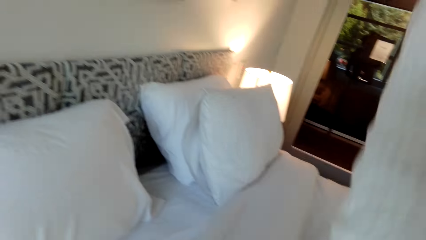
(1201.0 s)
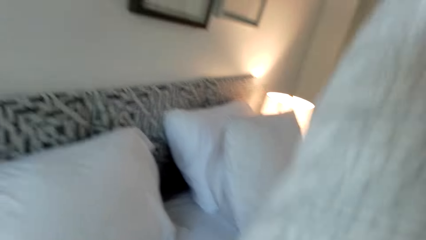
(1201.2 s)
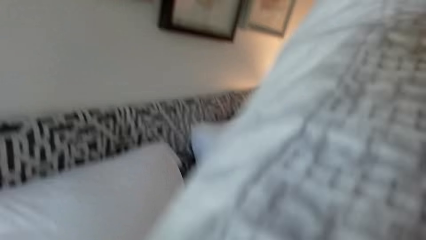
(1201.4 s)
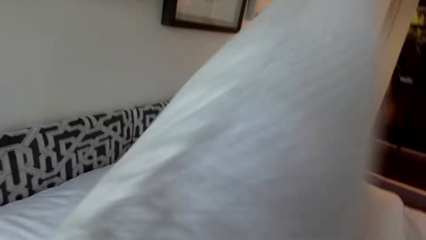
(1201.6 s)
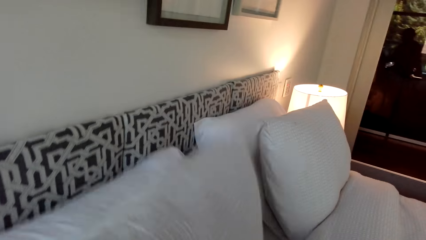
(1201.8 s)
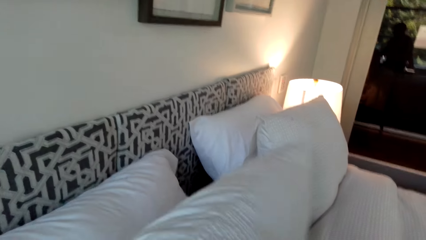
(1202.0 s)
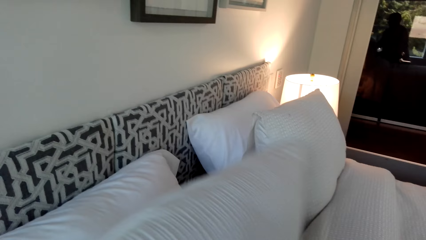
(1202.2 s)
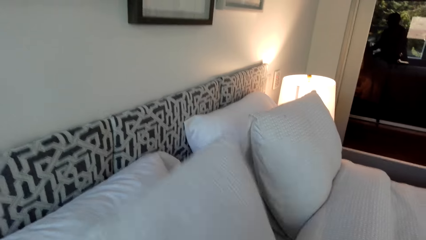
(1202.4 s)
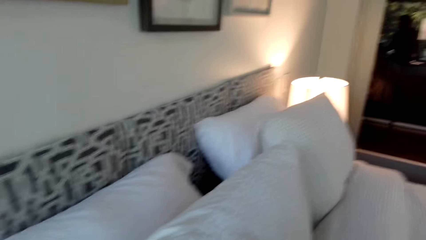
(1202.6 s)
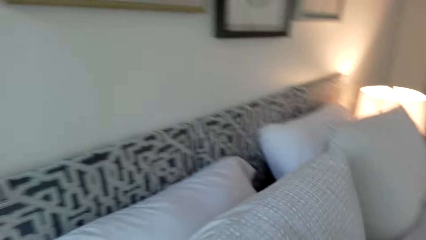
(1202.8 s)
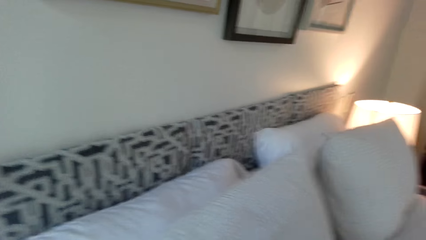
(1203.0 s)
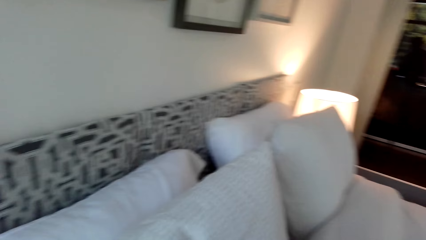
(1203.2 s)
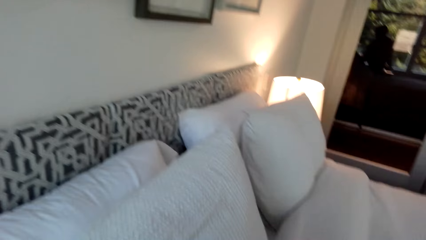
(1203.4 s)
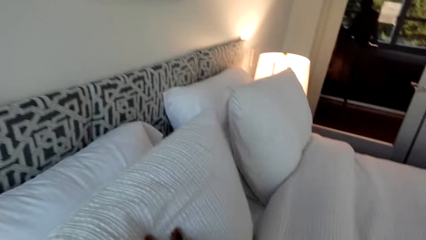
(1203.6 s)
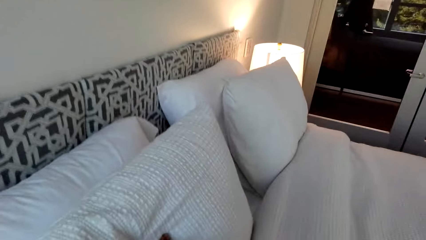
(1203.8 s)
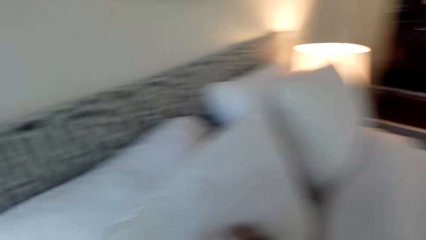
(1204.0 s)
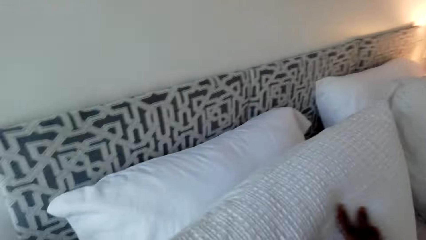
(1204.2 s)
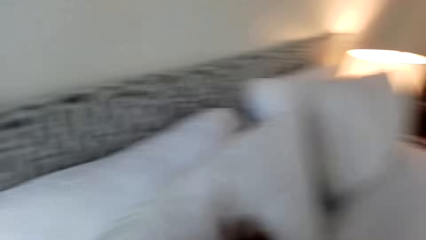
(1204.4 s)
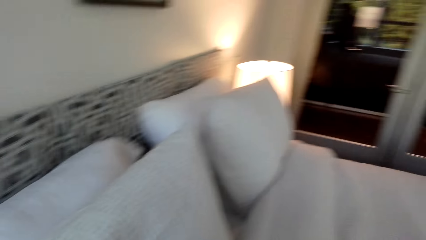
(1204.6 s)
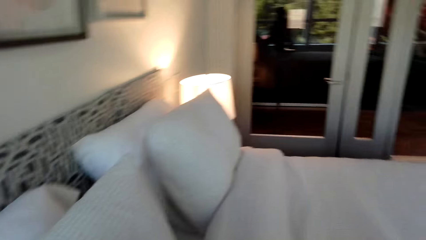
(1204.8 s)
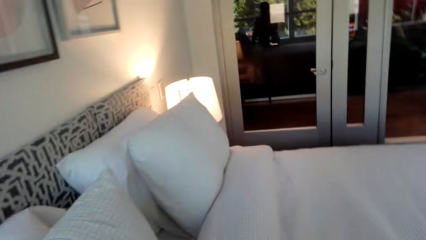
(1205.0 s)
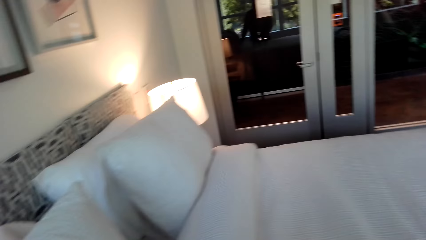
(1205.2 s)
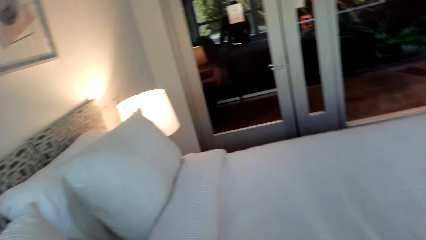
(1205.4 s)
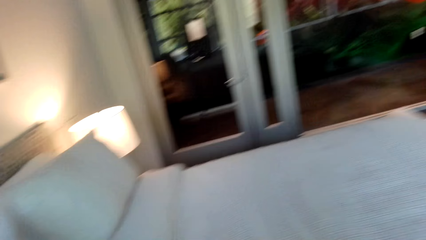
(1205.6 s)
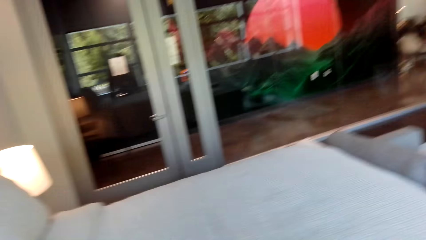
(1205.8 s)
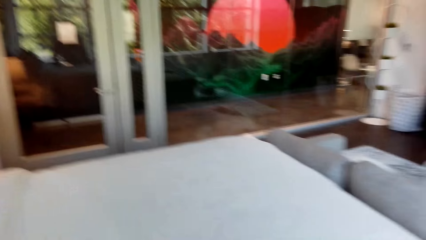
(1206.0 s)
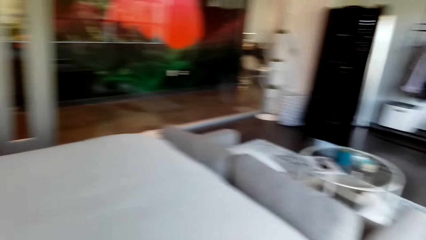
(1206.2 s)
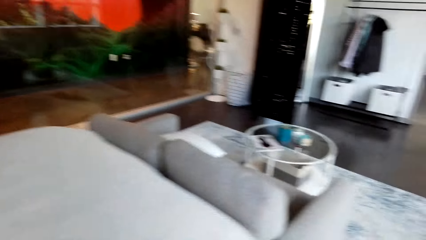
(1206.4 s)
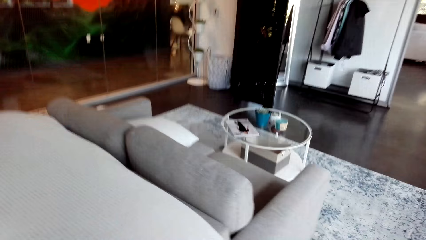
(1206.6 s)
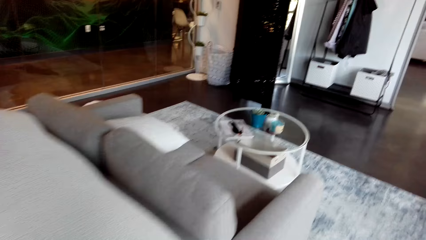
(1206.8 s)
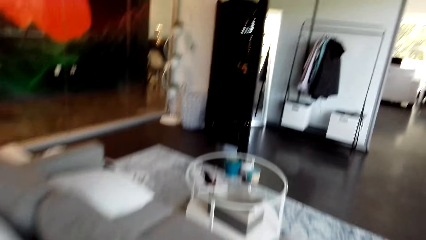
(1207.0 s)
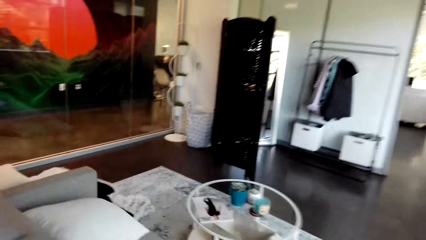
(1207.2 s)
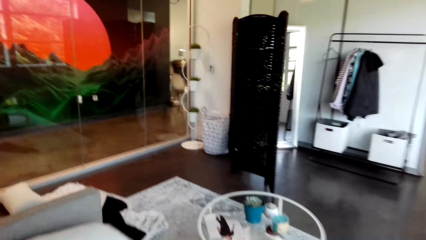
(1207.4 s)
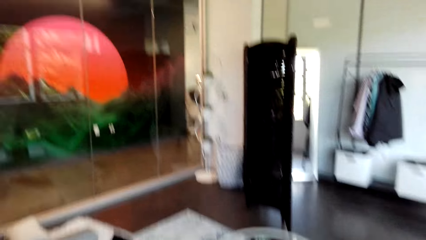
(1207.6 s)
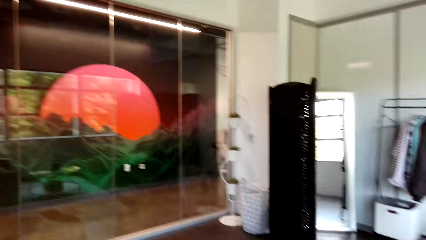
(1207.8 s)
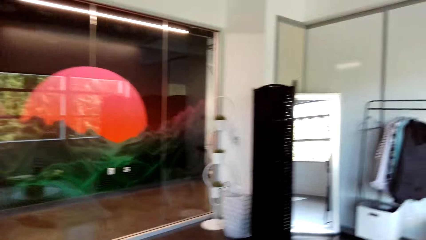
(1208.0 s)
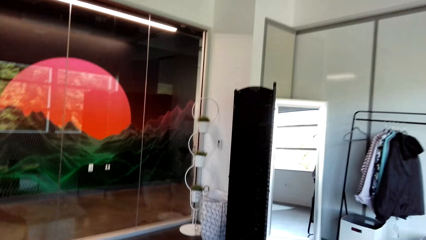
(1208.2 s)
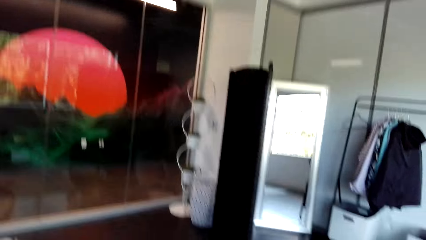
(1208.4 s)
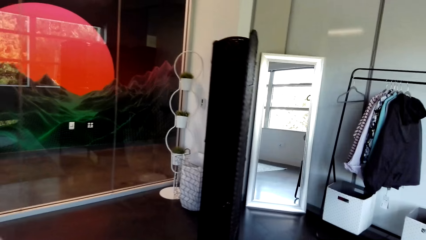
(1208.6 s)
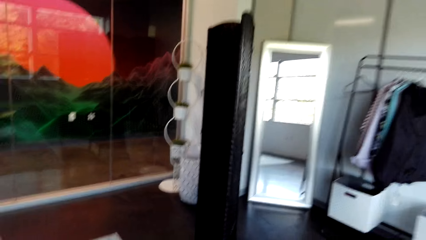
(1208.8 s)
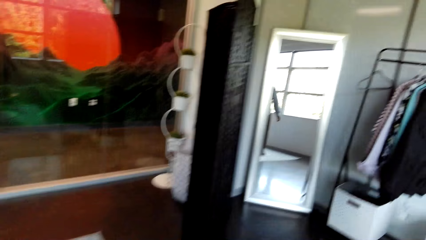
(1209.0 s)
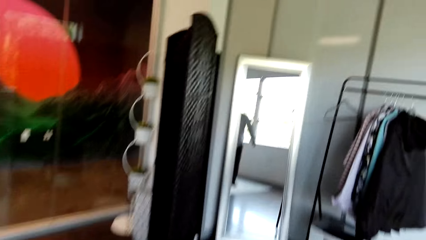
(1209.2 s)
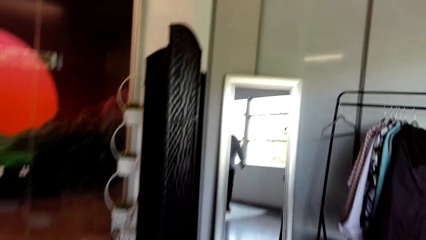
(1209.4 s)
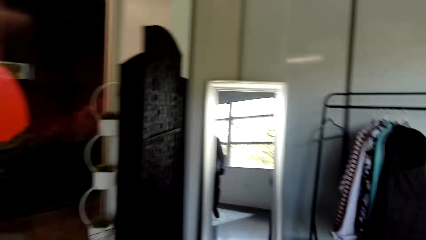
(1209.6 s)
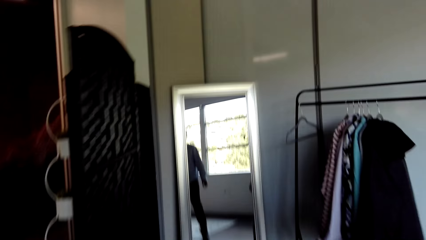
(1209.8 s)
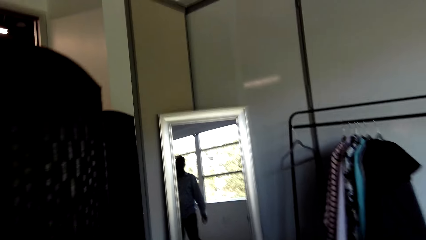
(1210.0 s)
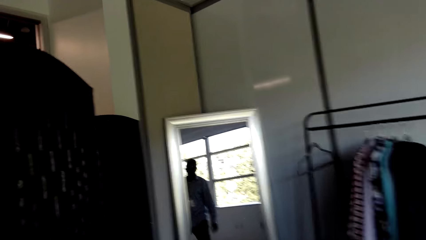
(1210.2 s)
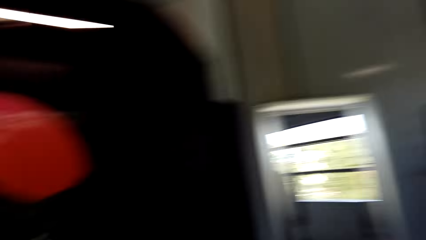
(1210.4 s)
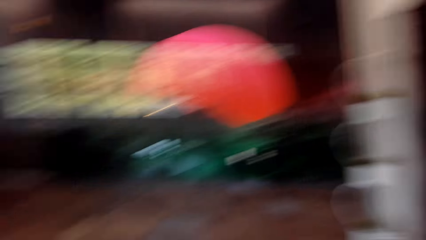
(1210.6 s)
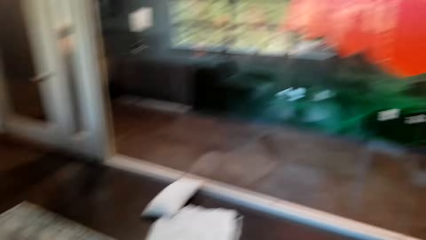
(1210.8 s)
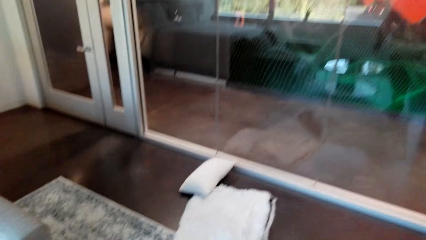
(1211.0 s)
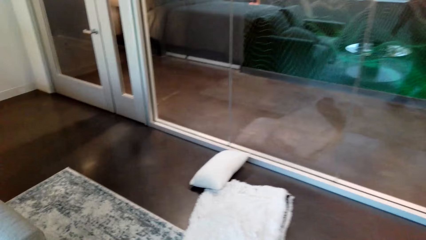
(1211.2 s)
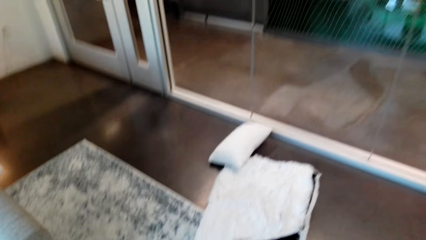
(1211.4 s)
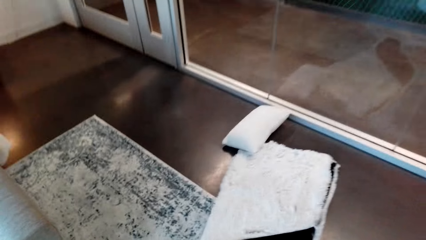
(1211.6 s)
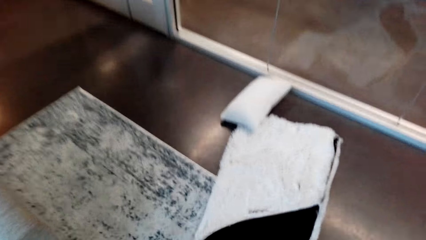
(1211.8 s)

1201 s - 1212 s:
The camera wearer puts a pillow on the bed. They look around. They walk around the bedroom.

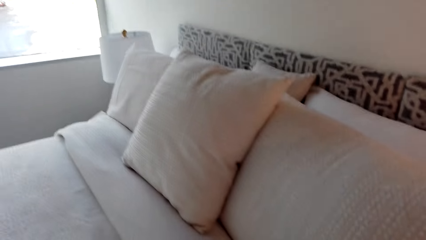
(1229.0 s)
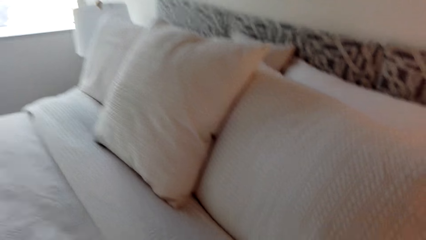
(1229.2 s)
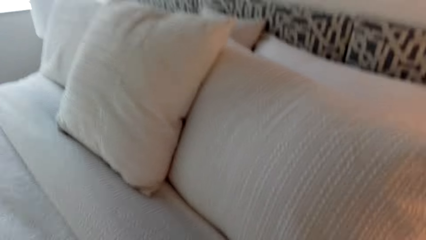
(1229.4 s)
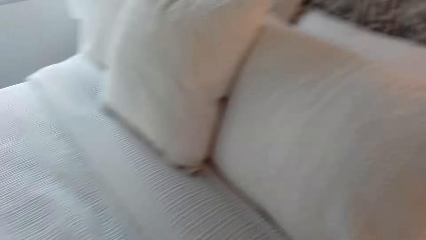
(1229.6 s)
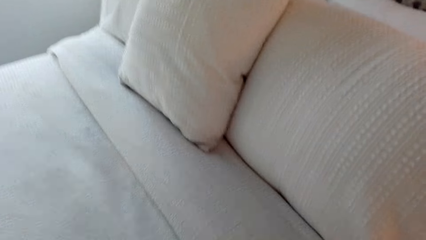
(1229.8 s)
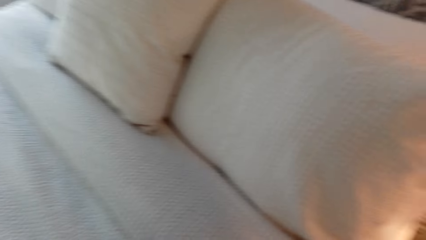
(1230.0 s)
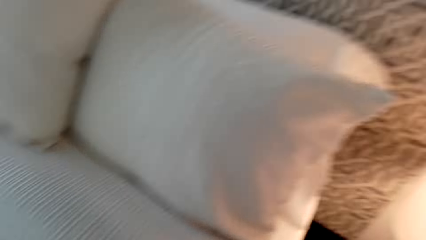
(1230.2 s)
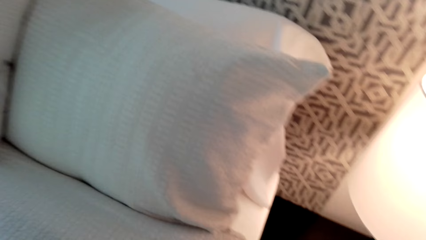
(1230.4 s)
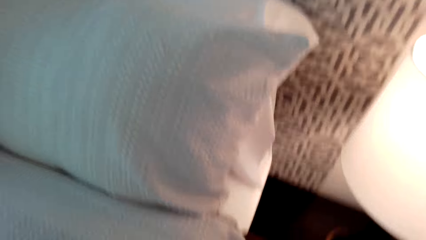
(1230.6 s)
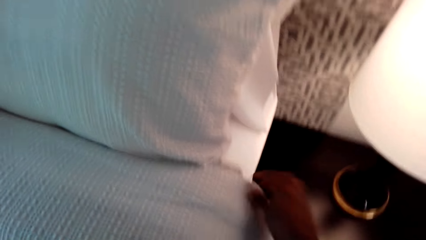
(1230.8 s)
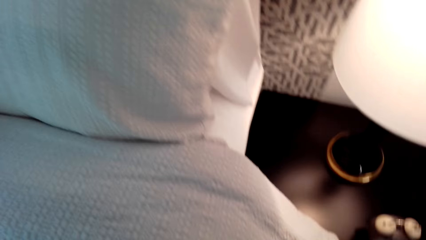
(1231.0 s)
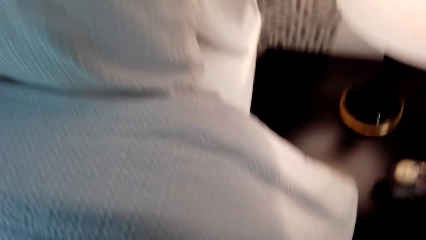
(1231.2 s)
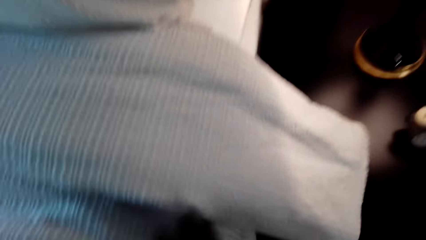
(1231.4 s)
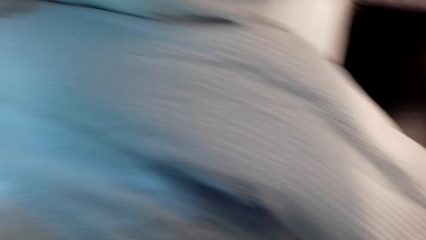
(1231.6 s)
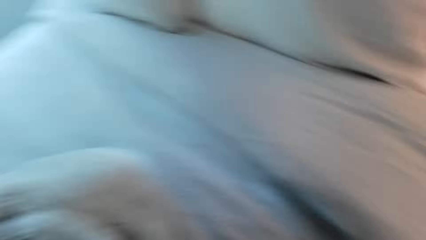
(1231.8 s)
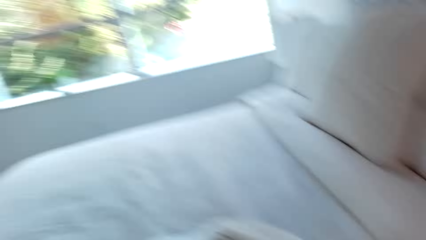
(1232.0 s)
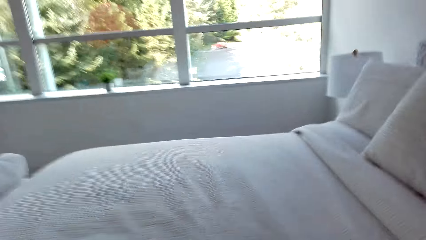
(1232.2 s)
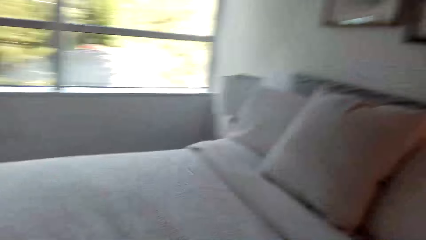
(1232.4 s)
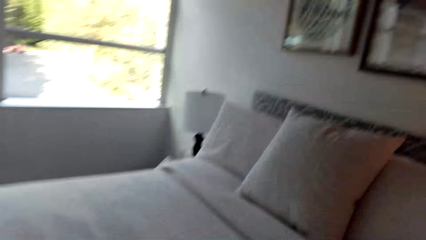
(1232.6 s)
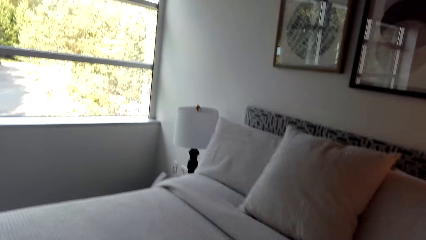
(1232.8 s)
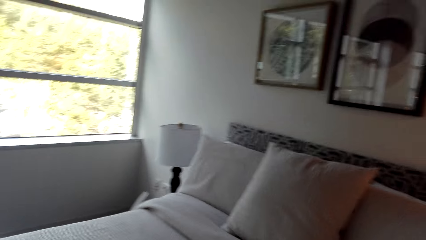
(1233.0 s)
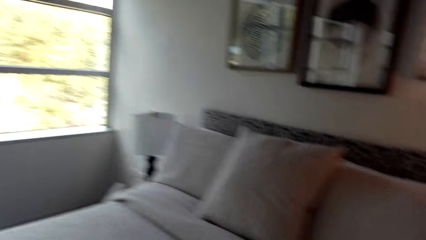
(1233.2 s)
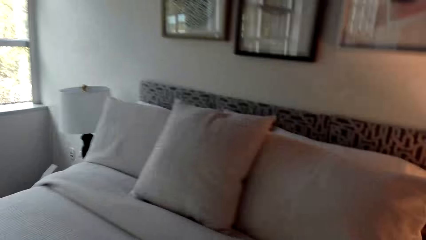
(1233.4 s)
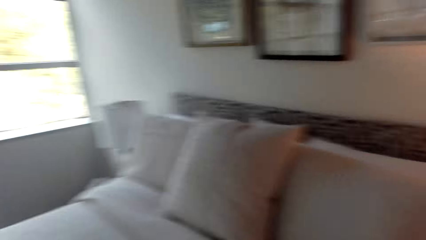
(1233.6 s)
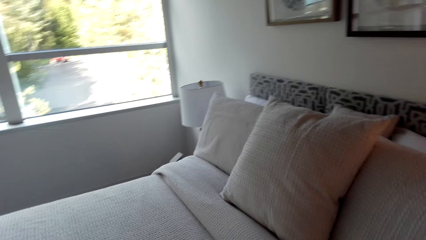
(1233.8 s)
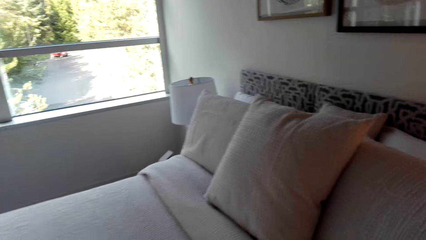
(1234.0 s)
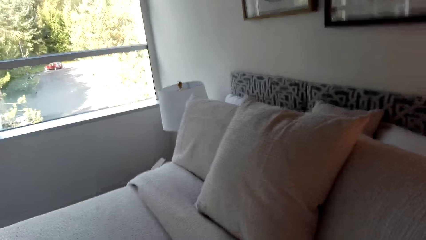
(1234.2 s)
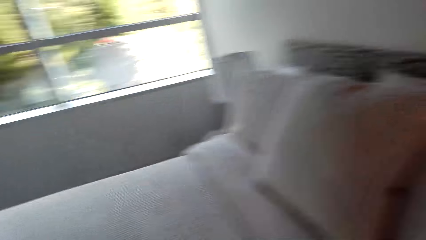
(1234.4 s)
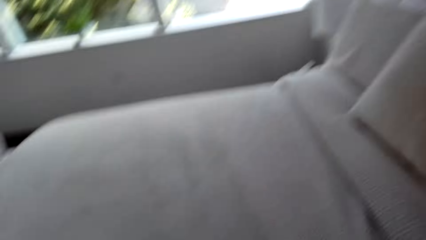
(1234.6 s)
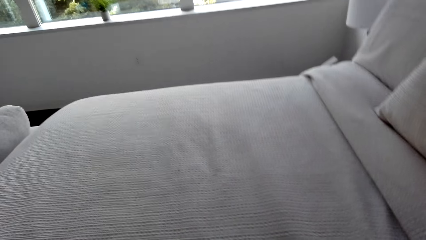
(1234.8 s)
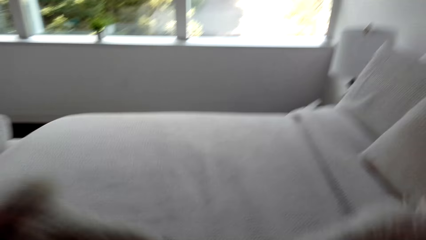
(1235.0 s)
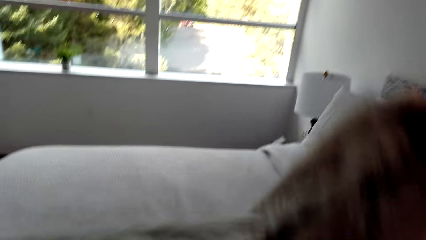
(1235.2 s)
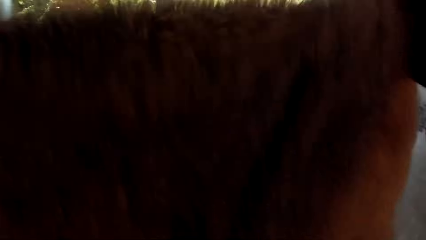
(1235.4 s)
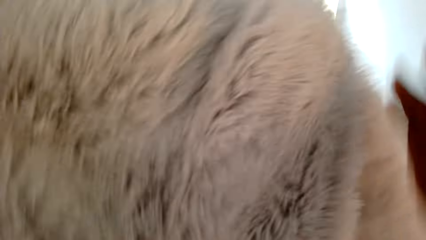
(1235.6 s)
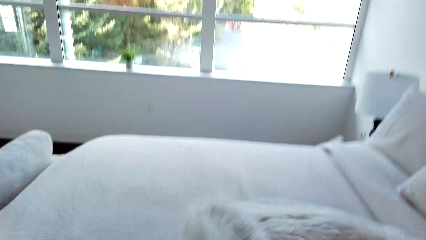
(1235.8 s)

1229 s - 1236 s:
The camera wearer spreads the bed. They look around.
